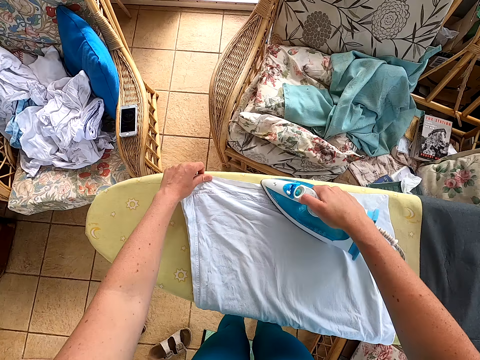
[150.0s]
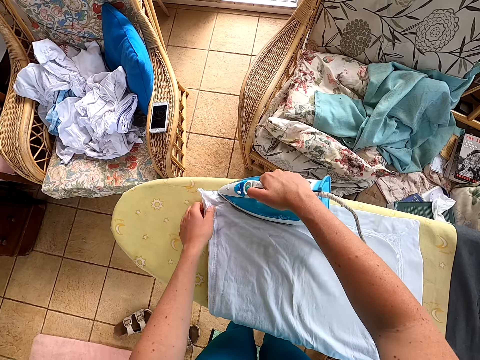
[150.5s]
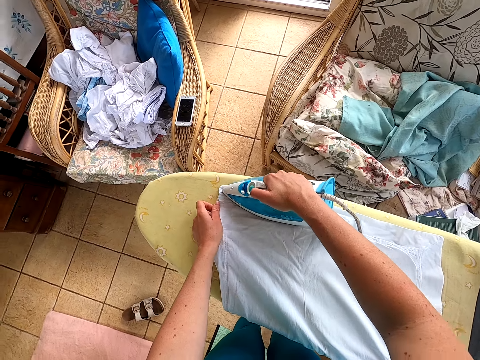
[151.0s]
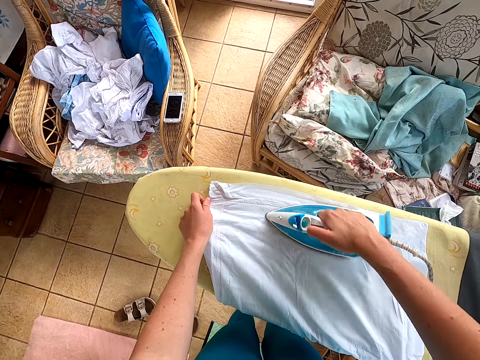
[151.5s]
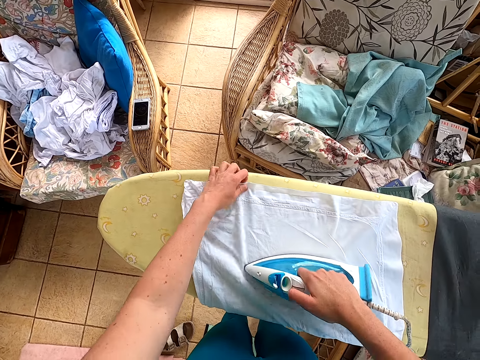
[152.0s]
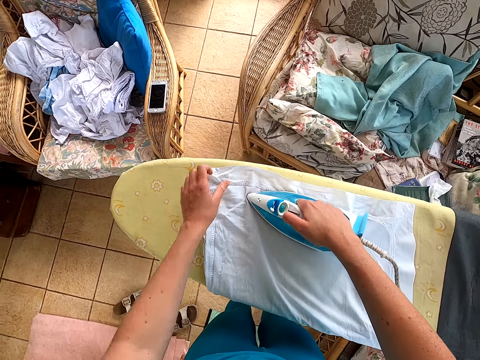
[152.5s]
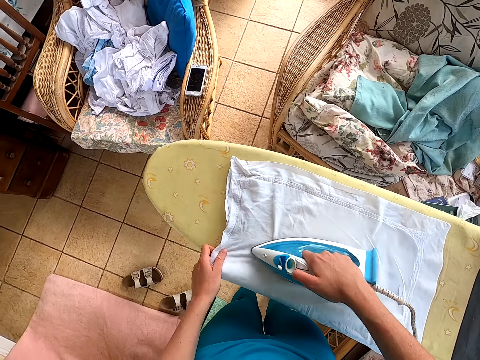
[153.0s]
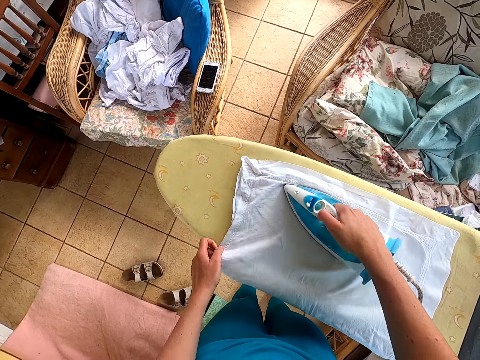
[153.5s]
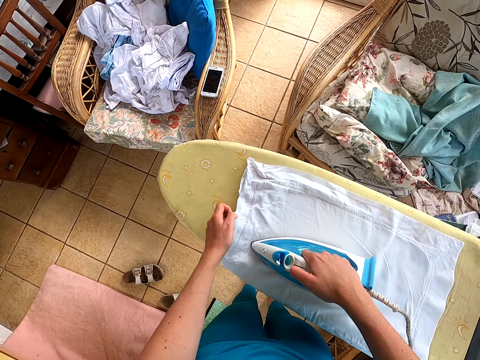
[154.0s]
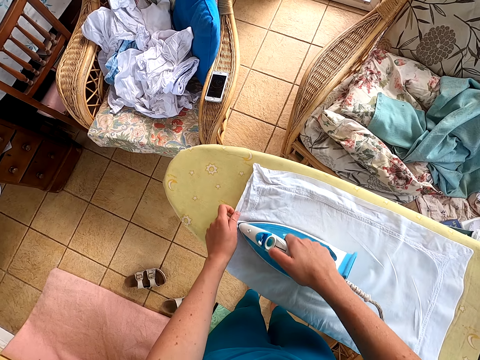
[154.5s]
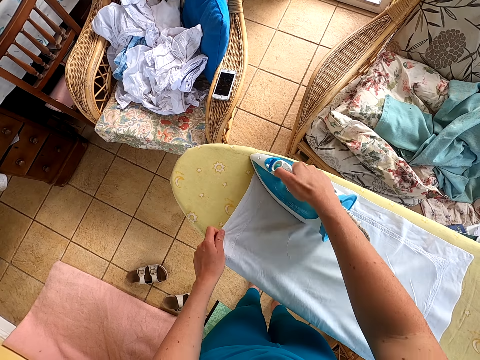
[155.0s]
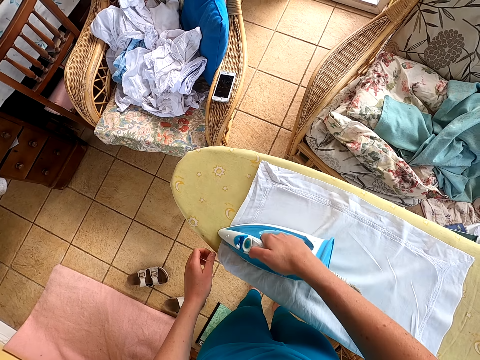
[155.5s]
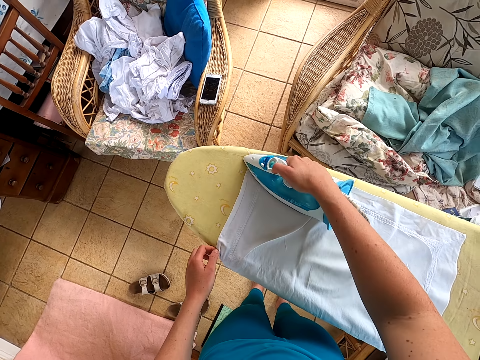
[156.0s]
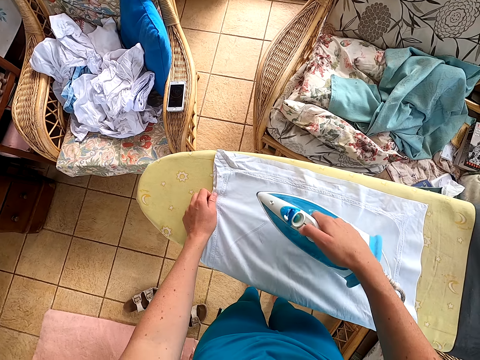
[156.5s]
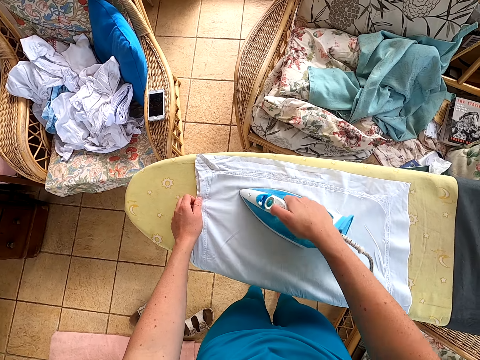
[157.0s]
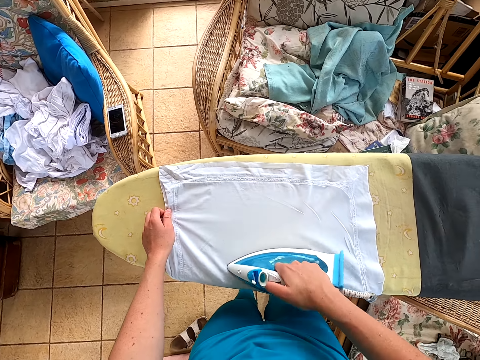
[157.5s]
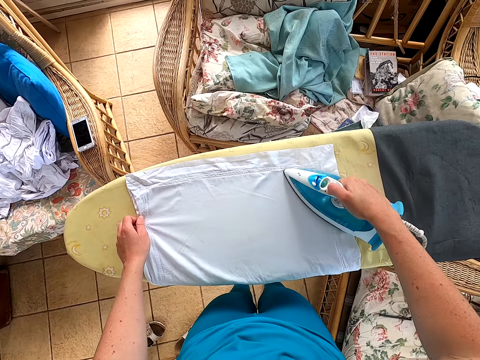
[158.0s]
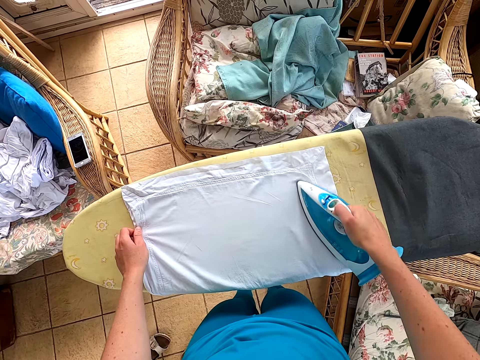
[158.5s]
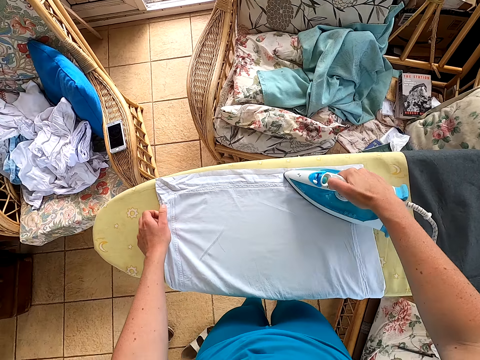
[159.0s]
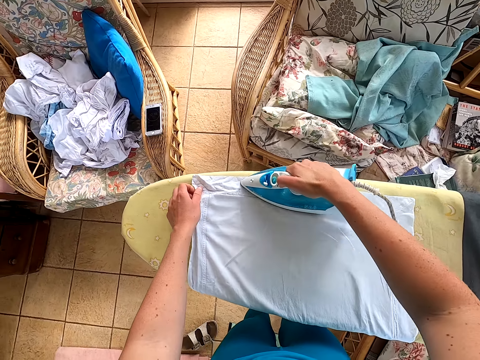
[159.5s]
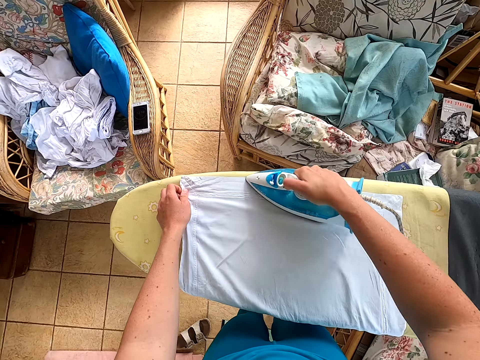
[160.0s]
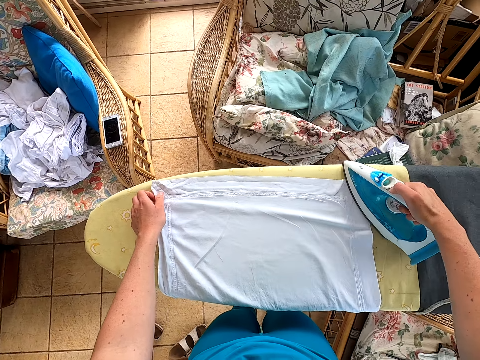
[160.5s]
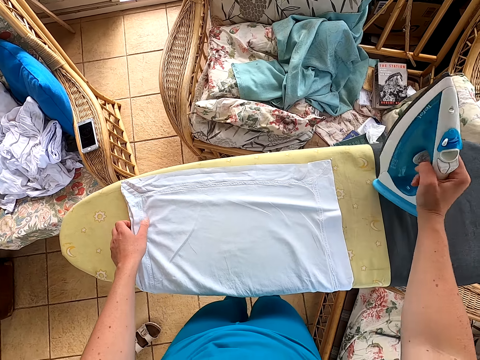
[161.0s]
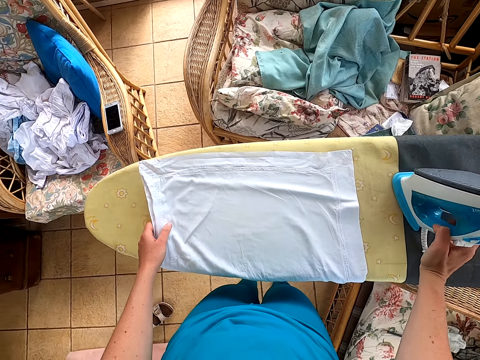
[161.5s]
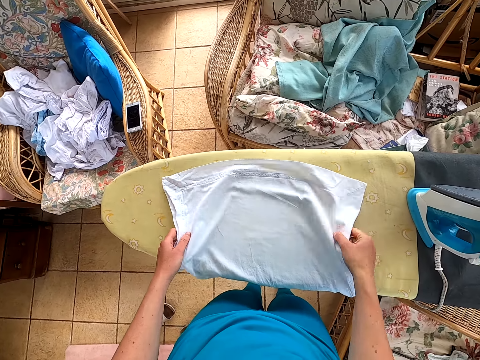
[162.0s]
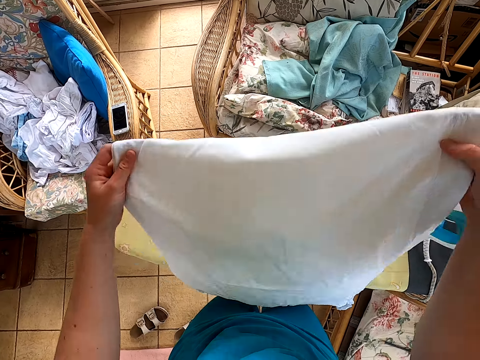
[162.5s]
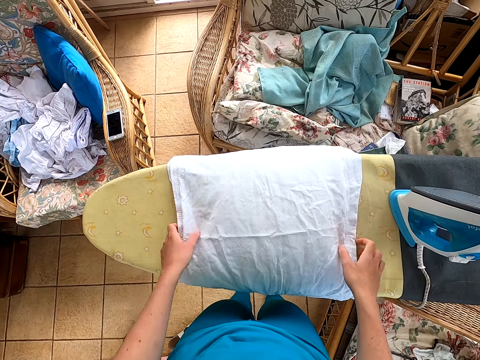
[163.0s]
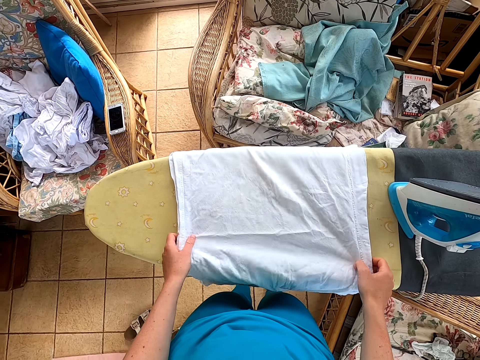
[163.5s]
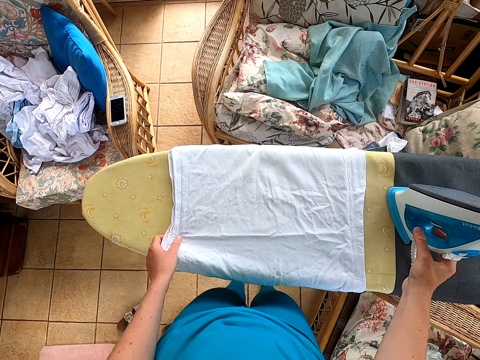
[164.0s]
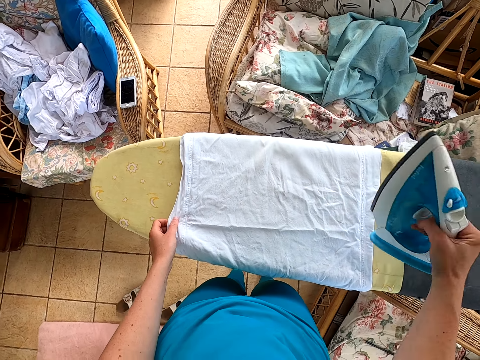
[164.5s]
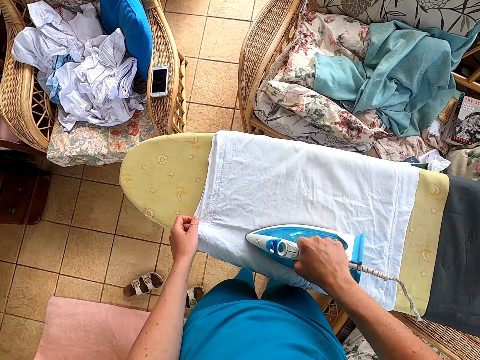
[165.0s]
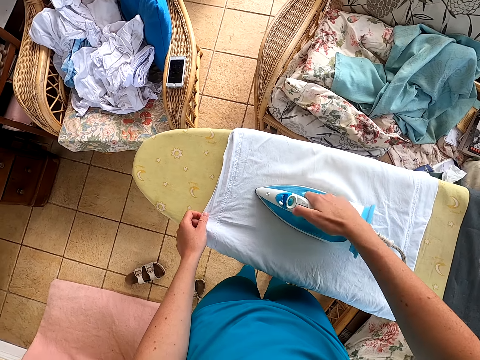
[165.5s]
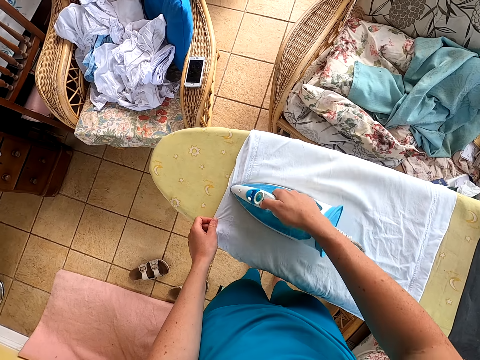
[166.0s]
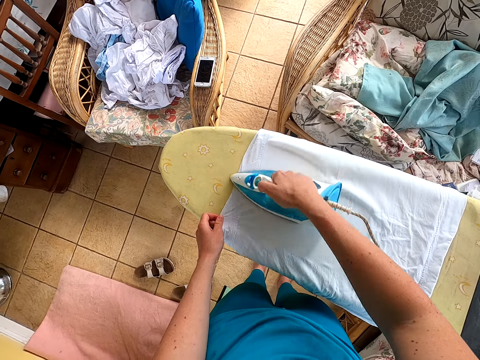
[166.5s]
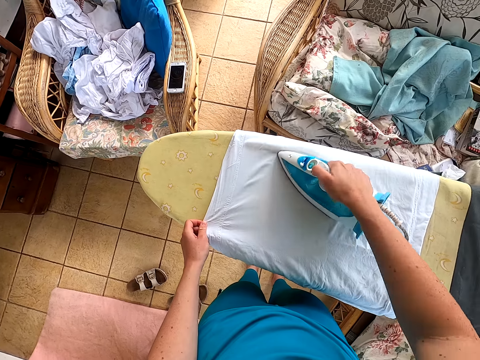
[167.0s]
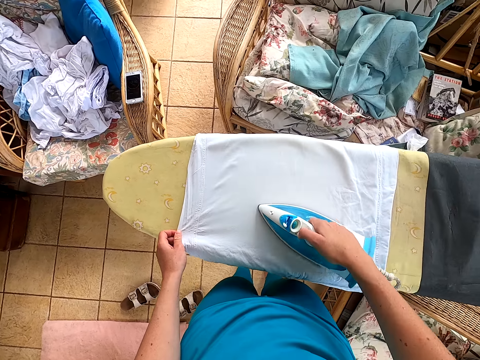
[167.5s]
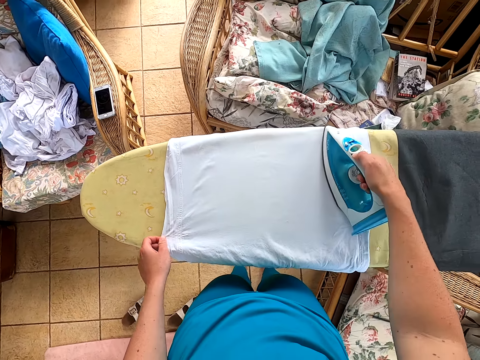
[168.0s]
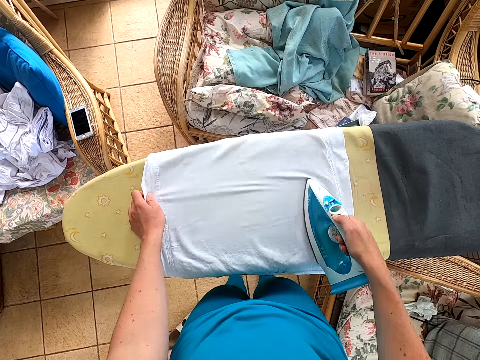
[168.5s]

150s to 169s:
The camera wearer puts the iron box on the table. They put the cloth on the table. They pick the iron box. They iron the cloth.

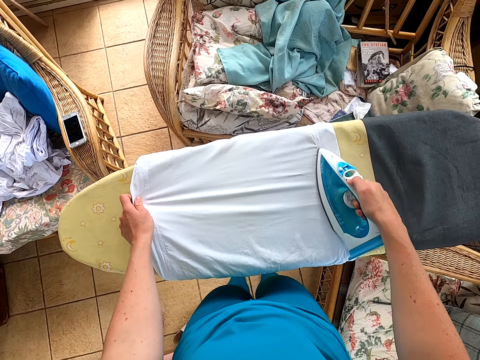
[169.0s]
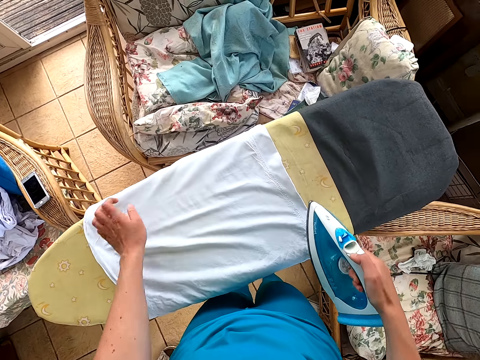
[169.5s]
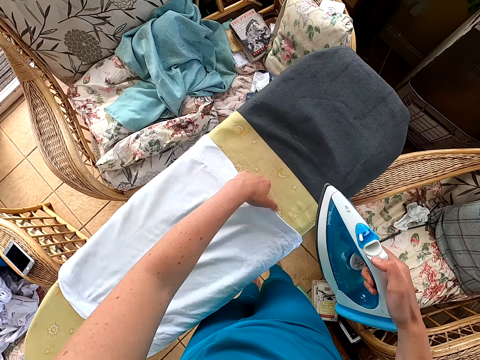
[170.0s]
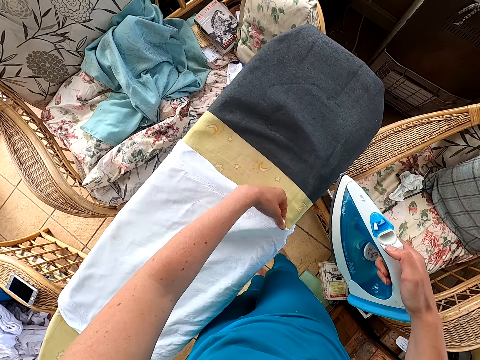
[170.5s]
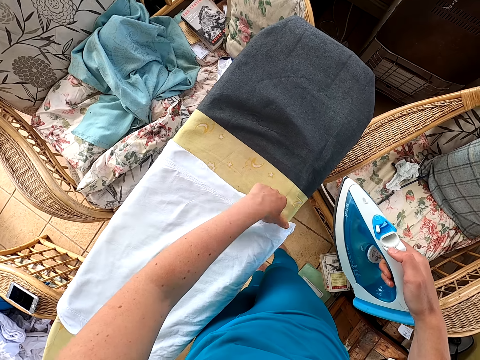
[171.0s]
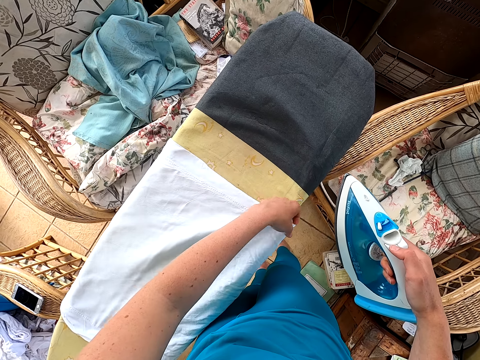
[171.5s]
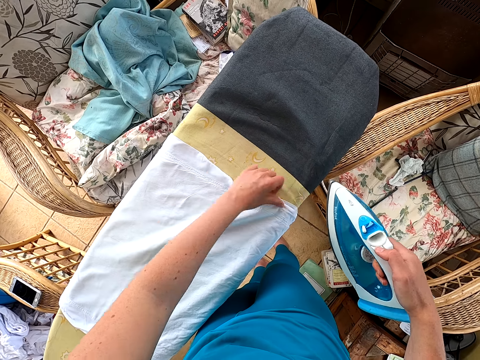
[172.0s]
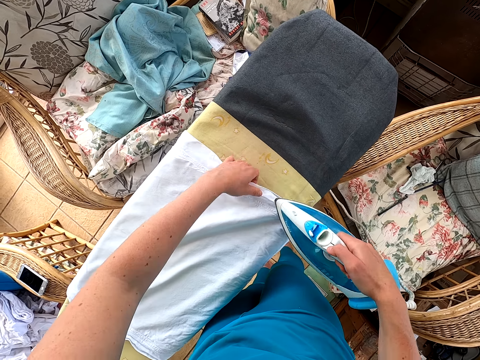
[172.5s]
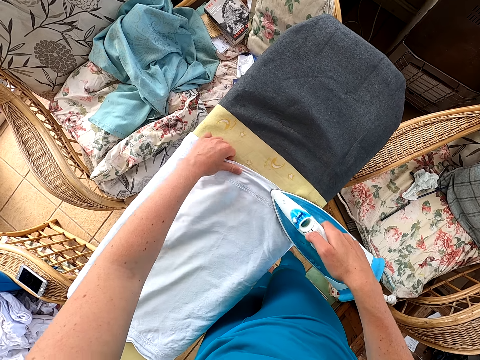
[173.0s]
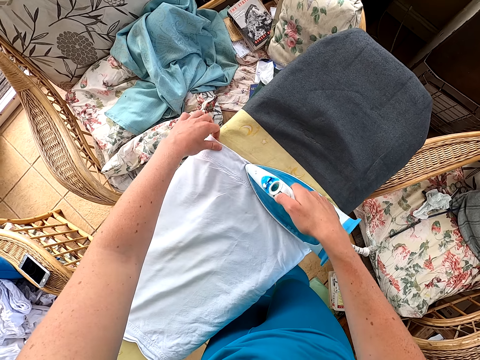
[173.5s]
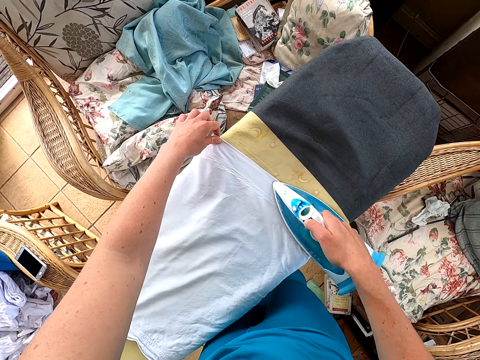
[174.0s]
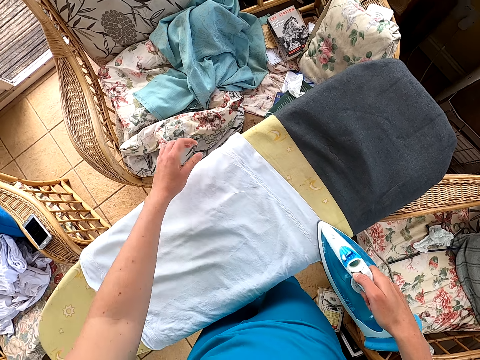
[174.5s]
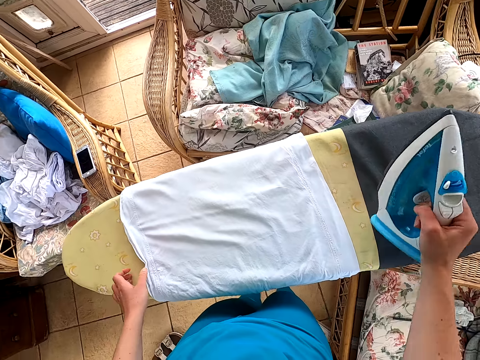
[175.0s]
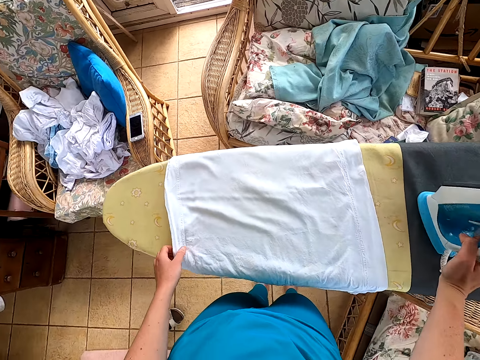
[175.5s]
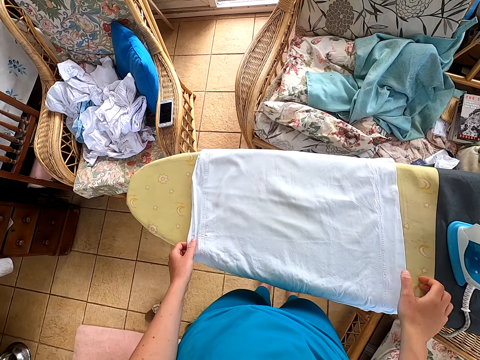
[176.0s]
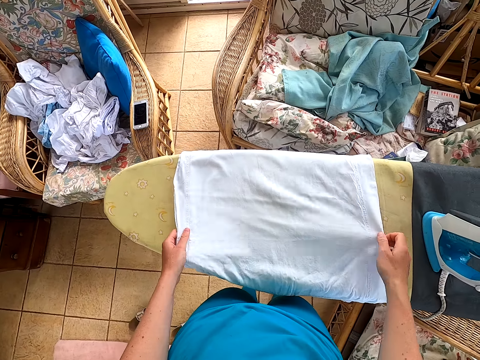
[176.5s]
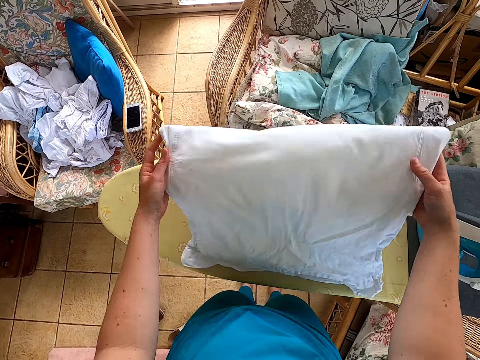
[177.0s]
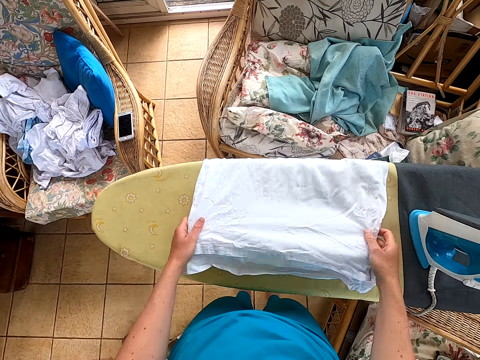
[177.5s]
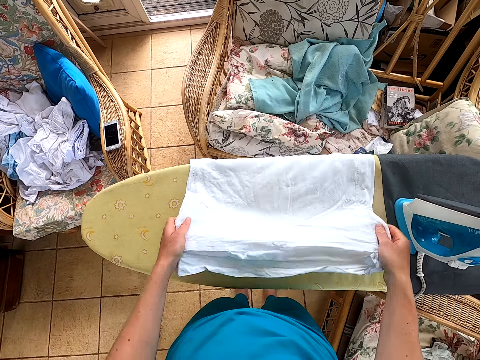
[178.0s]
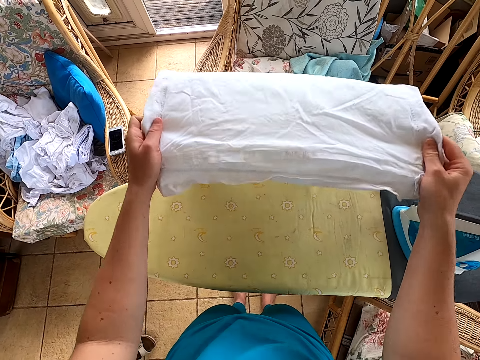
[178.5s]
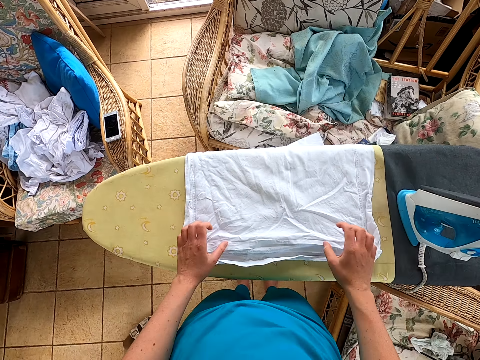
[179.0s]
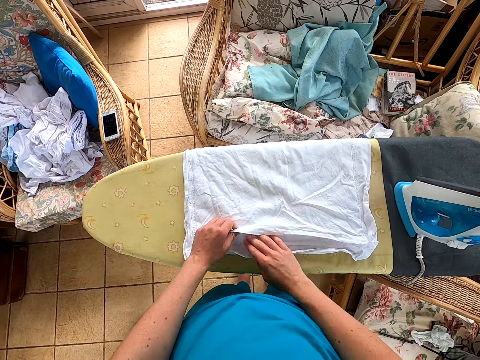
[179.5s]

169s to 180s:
The camera wearer puts the iron box on the table. They put the cloth on the table.
